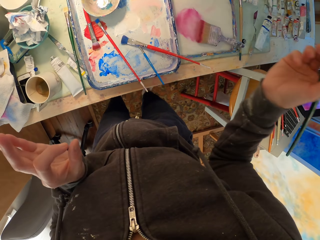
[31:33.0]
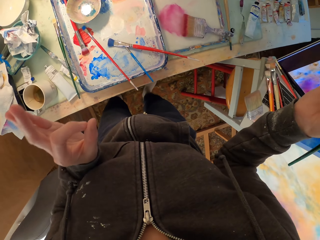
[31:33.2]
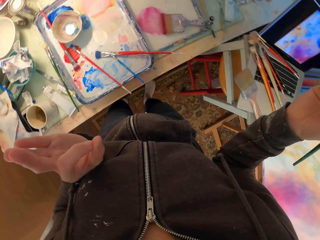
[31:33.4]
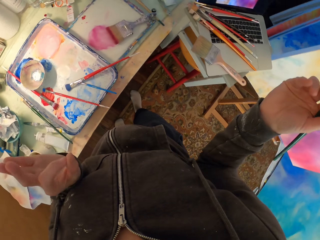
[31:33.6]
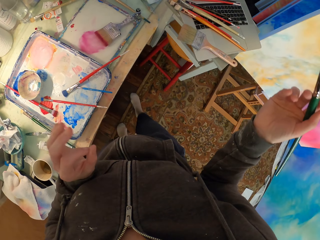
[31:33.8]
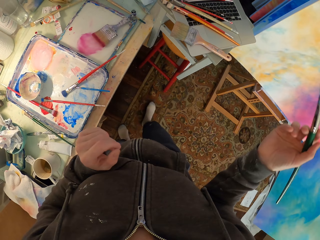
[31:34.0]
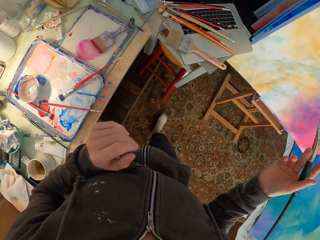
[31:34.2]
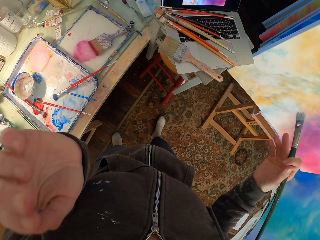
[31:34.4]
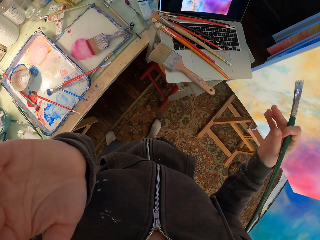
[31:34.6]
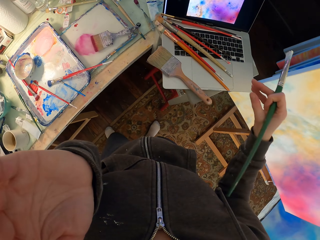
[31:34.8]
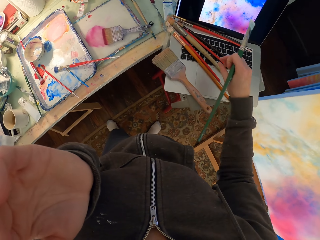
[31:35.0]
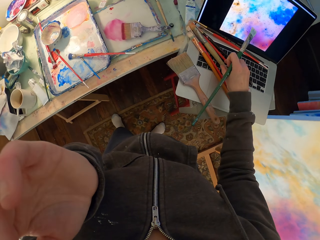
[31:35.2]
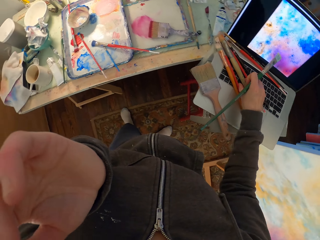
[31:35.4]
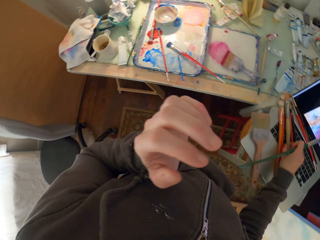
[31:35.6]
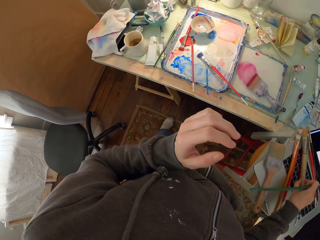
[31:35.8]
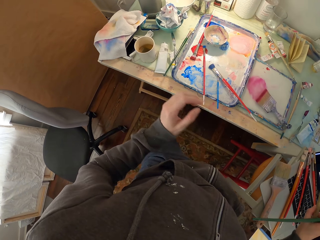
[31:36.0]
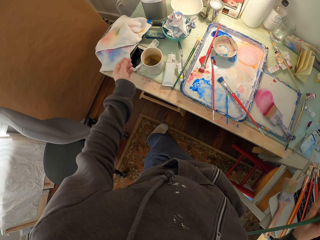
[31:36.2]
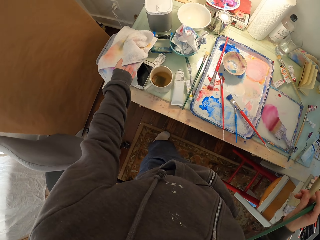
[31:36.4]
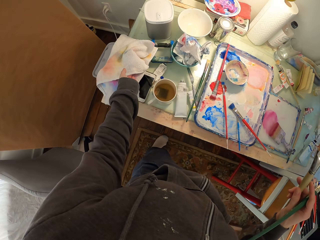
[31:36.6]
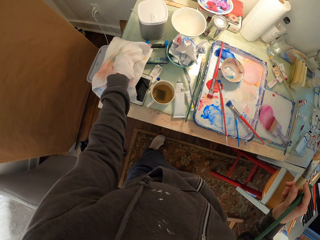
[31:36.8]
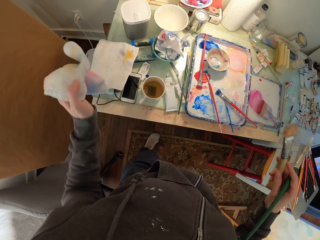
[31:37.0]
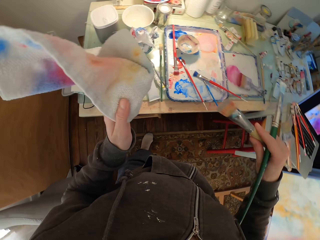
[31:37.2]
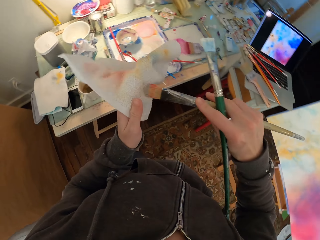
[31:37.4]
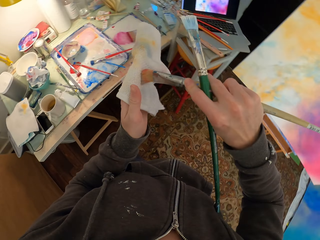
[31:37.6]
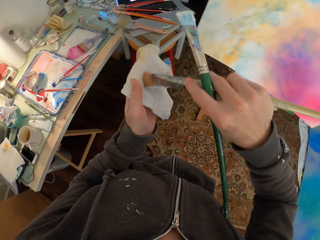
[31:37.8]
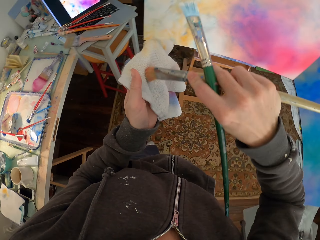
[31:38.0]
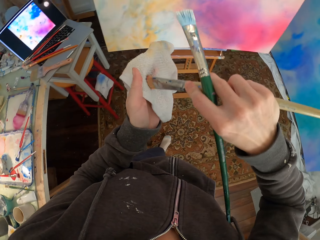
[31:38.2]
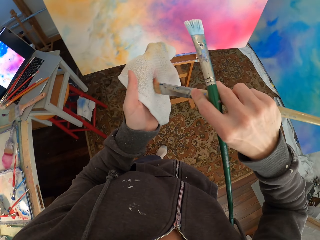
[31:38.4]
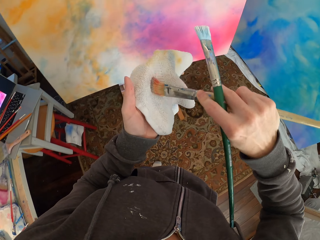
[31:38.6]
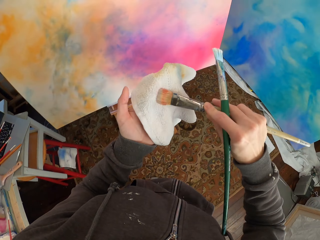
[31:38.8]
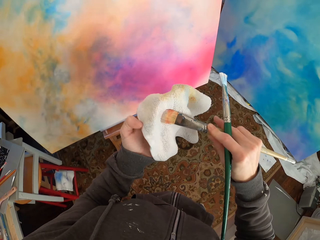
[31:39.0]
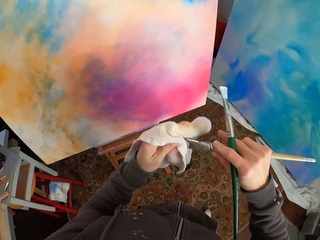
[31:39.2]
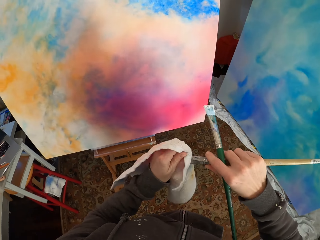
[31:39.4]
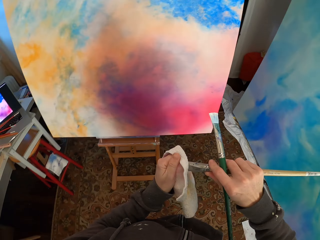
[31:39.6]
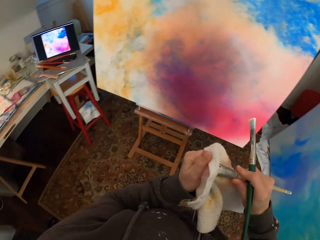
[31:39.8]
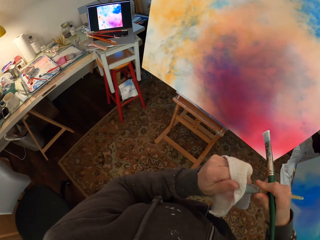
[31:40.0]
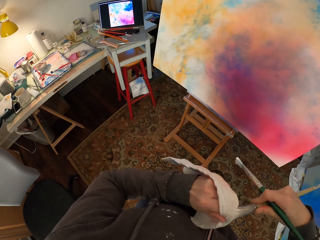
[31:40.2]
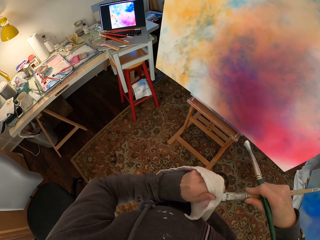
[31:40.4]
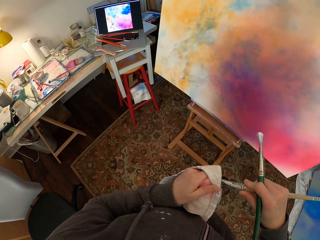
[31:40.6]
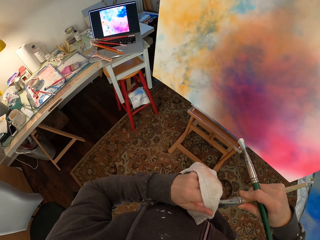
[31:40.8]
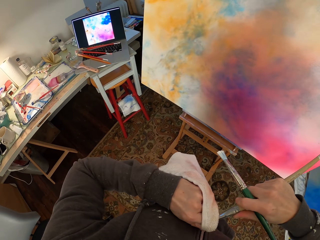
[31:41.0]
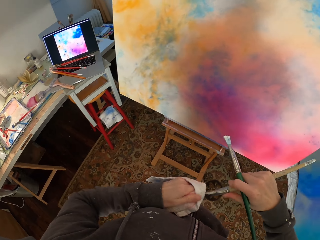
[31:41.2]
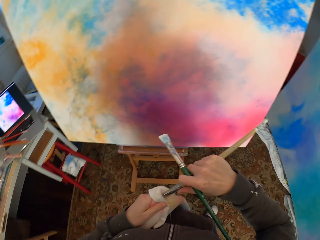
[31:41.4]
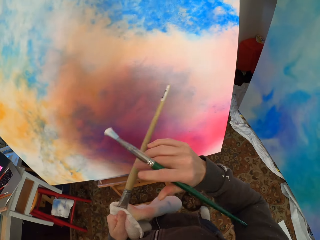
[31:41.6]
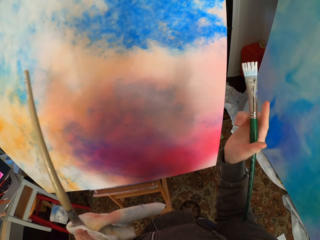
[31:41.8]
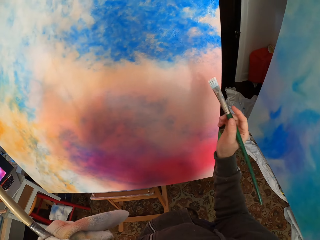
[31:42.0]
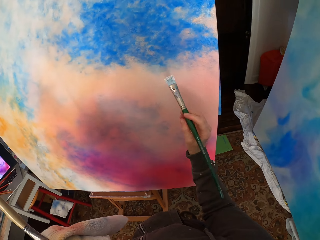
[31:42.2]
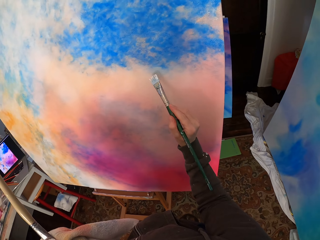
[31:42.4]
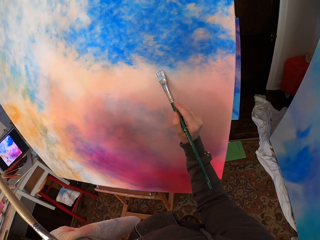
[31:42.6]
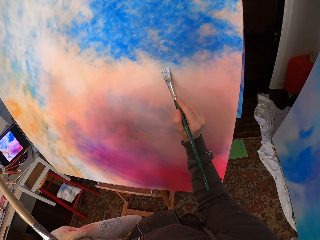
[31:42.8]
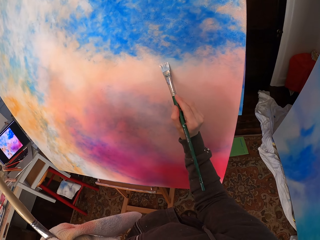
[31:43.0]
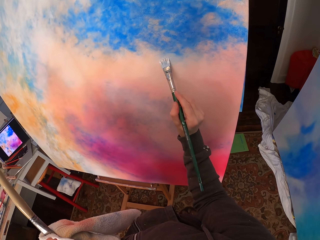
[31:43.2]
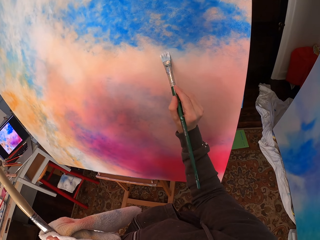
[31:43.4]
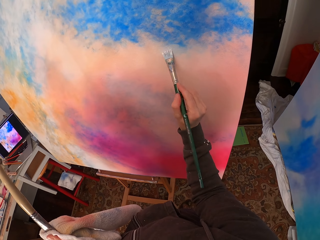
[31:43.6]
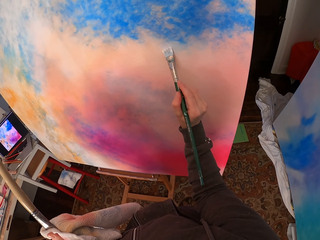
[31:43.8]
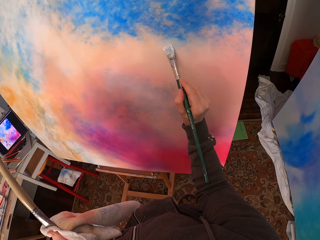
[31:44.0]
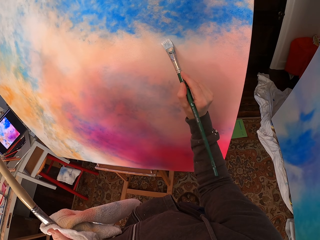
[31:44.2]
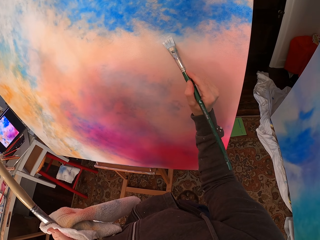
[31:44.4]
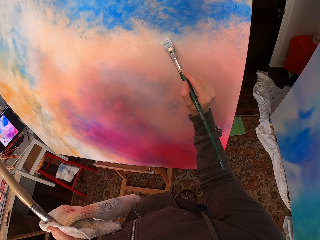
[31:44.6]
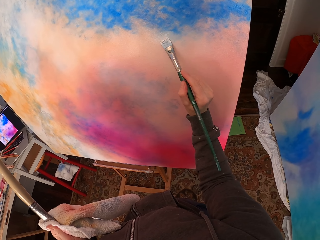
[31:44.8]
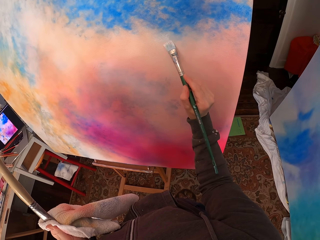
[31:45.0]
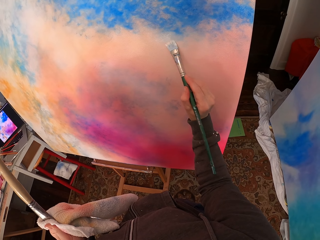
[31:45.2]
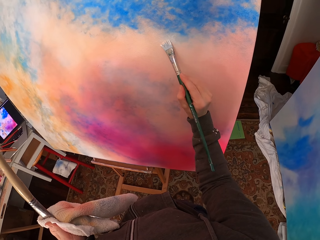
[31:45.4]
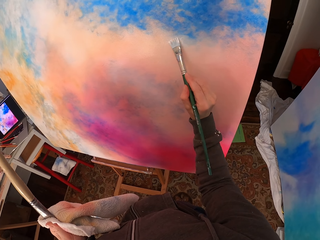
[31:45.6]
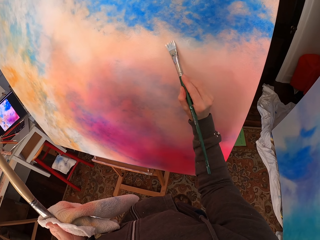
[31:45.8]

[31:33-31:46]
The camera wearer looks around. She moves her hands. She touches her ear. She takes a brush from the laptop. She takes a towel. She rubs the brush on the towel. She removes excess paint from the brush. She moves to the canvas. She paints the canvas.

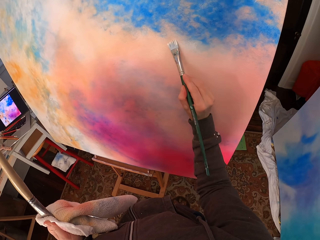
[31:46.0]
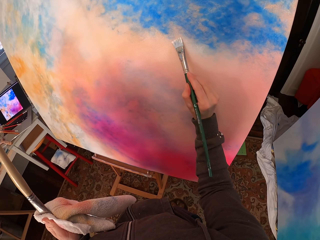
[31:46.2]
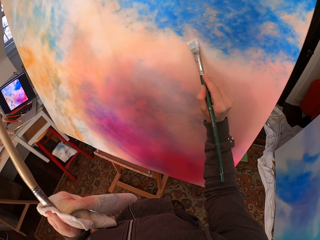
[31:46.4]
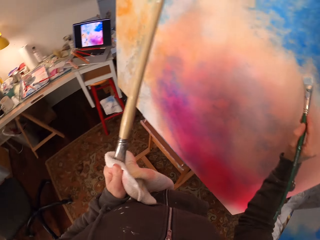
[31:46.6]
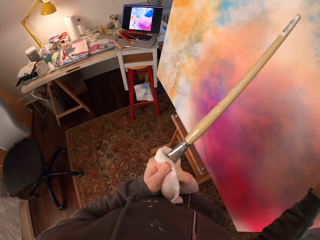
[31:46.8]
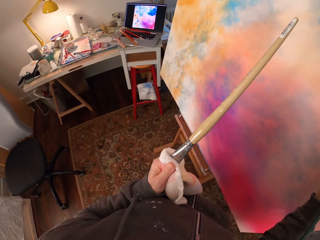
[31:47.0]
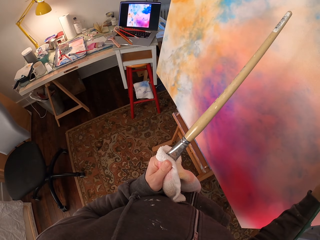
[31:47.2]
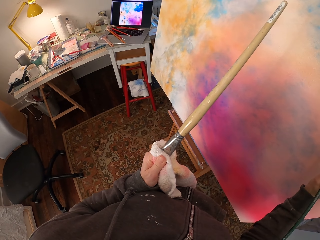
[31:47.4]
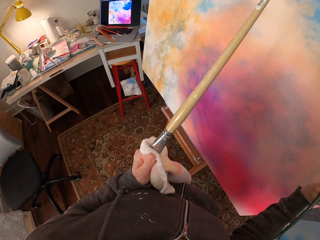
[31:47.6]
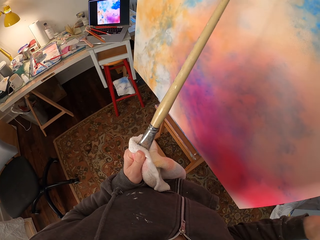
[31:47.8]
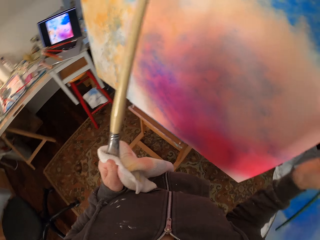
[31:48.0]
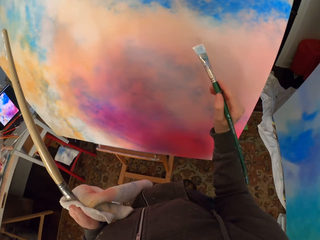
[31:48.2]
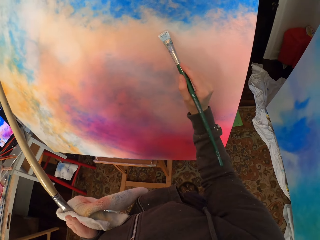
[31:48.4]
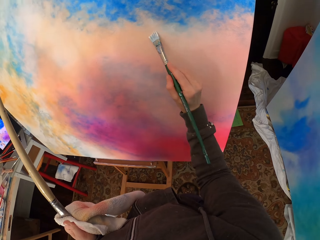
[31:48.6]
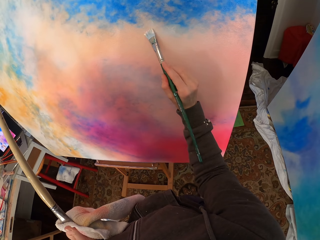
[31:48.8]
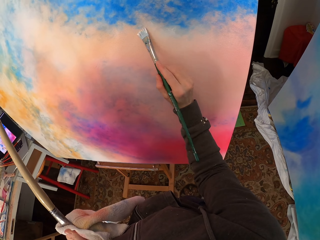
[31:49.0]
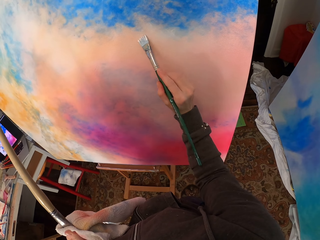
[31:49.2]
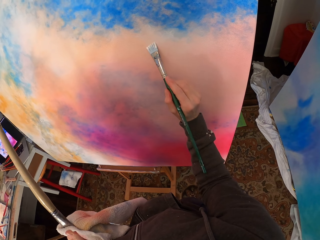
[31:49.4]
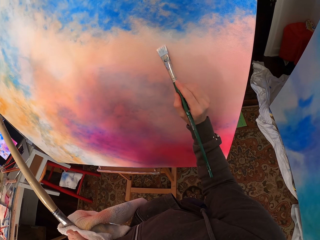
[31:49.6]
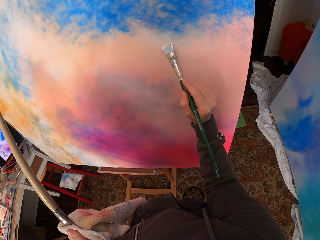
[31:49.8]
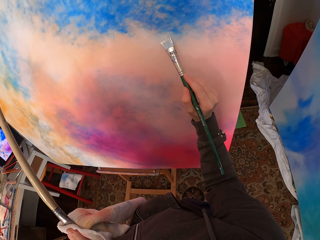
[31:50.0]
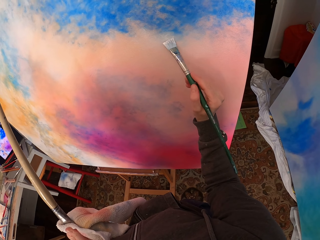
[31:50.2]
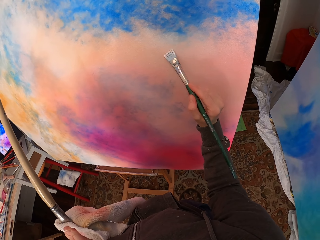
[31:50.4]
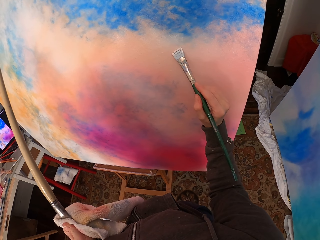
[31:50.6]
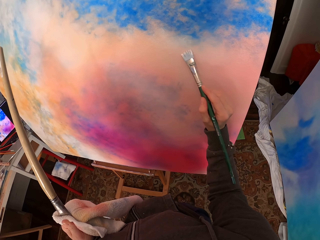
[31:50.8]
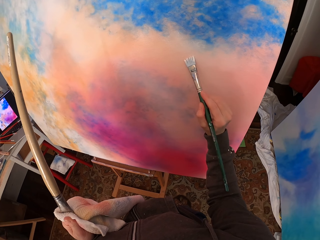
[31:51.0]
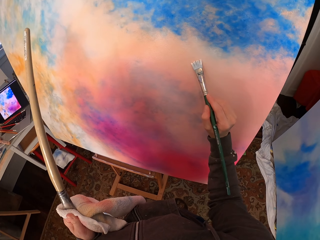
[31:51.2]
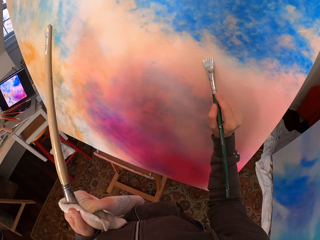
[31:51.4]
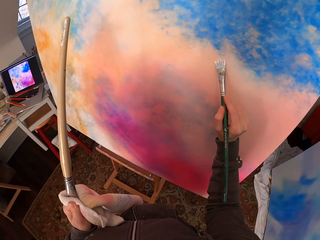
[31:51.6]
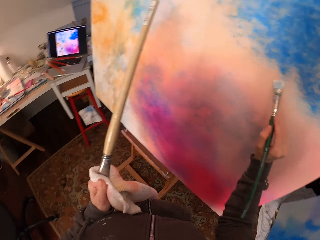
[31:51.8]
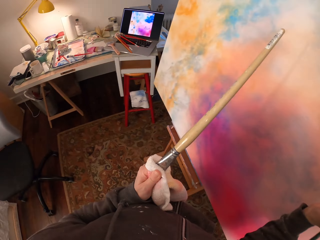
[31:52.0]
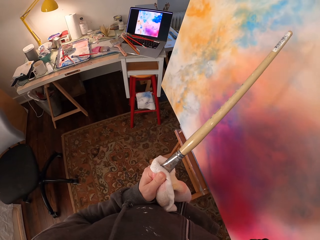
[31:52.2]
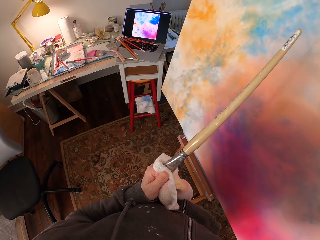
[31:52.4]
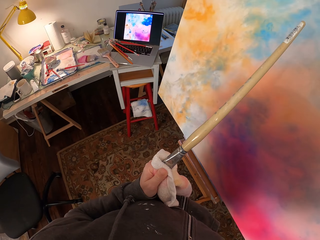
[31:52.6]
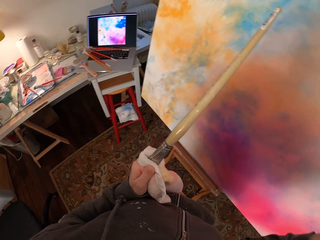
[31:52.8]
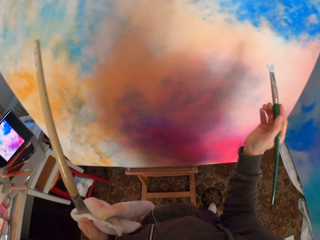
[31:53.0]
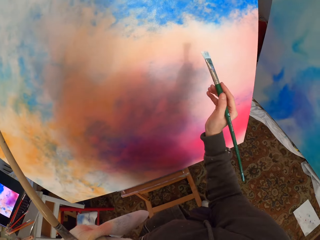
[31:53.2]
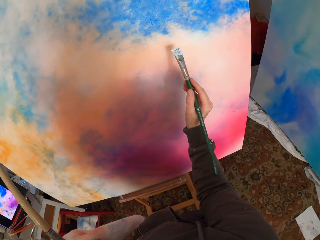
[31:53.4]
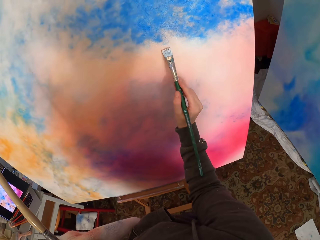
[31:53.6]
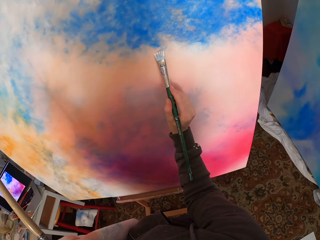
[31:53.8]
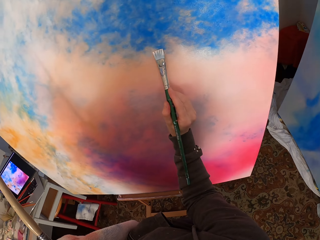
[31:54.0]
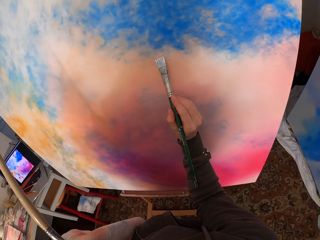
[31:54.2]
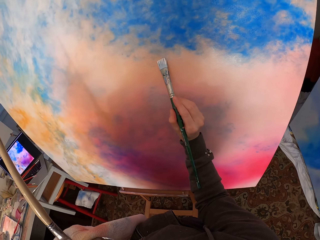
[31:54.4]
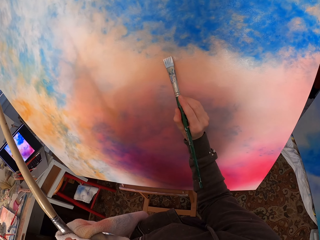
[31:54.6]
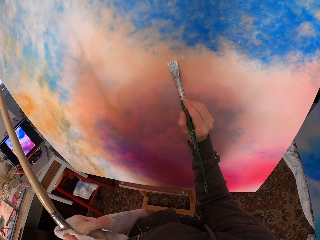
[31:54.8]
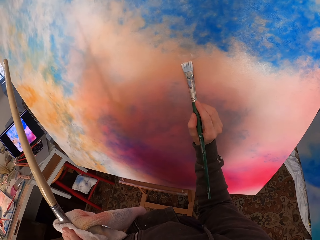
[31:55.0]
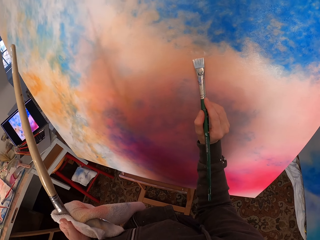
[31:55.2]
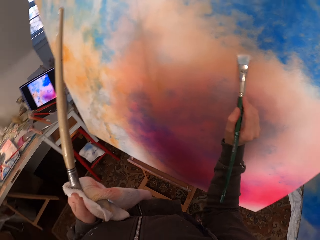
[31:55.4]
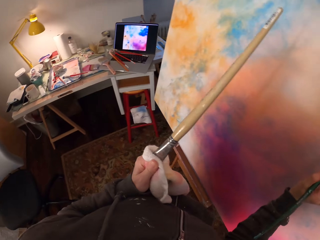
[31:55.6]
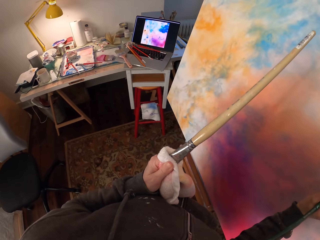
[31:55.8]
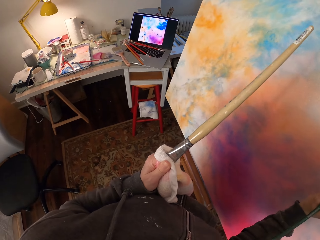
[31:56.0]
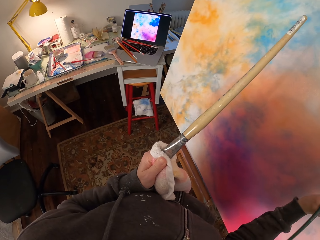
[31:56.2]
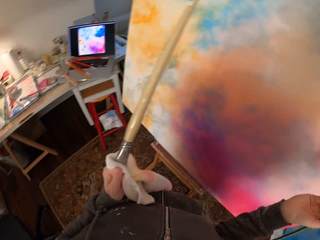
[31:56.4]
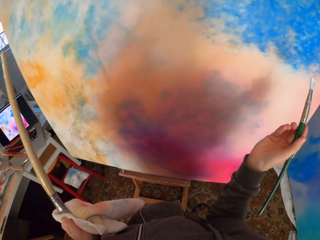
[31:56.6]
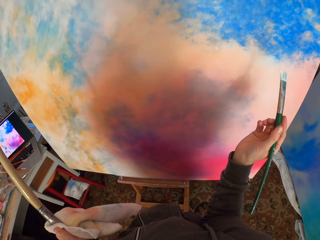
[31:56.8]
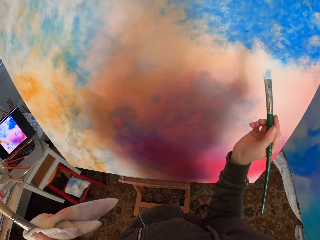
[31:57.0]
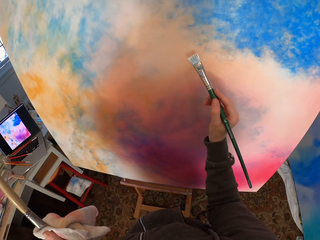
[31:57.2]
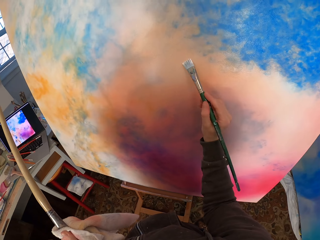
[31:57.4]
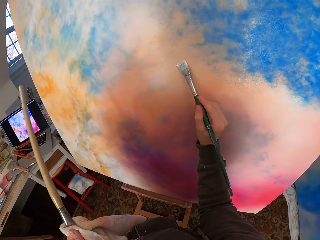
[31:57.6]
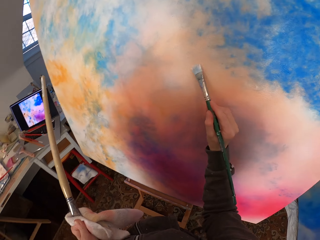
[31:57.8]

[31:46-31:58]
The camera wearer looks at the laptop. They look at the canvas. They look at the laptop. They paint the canvas. They look at the laptop. They look at the canvas.
